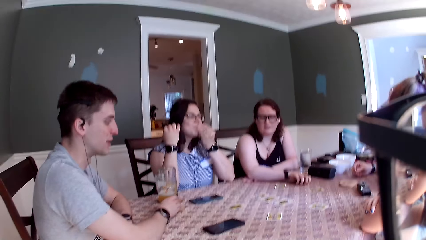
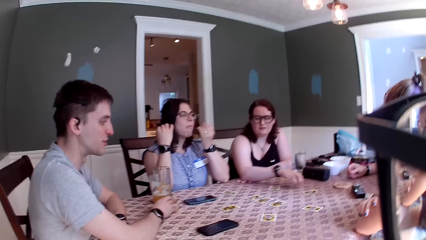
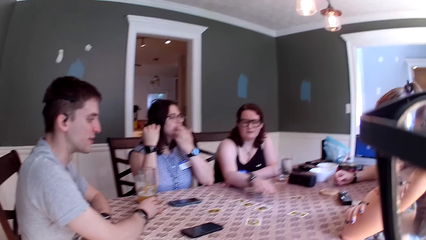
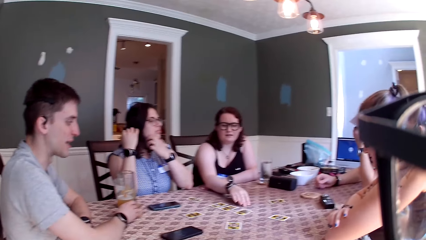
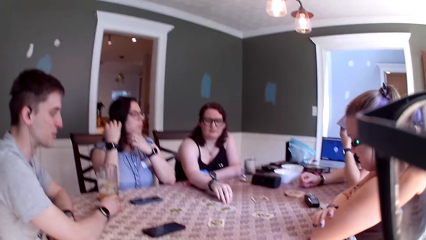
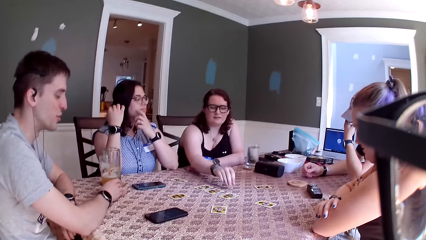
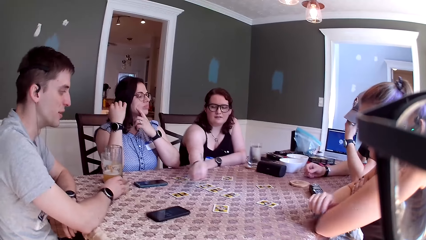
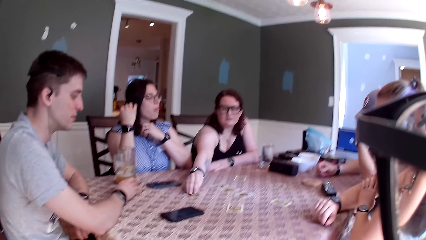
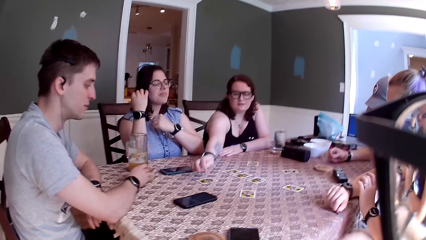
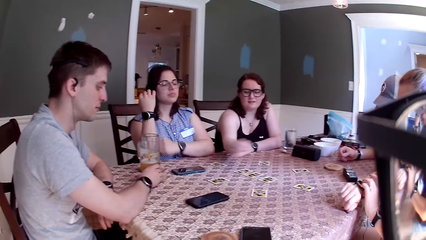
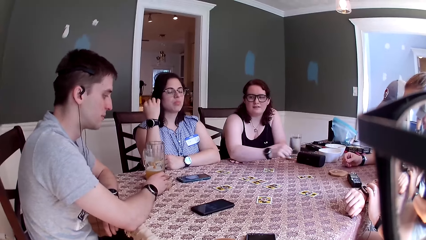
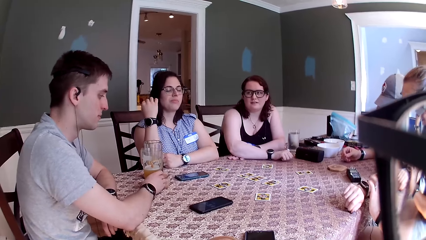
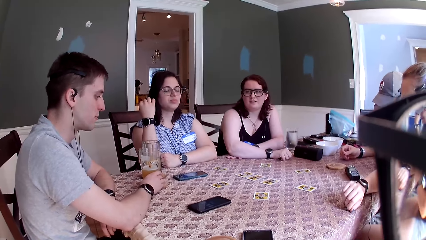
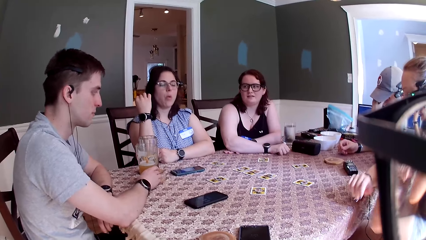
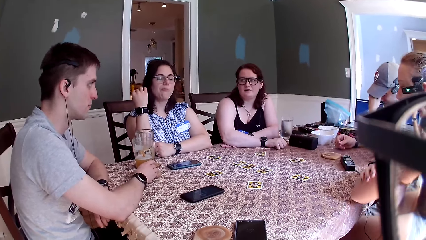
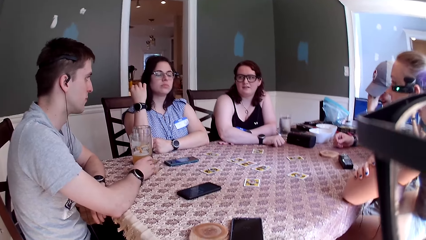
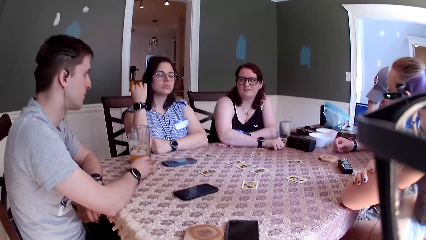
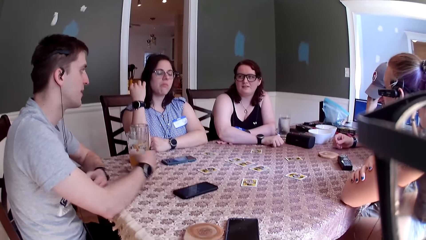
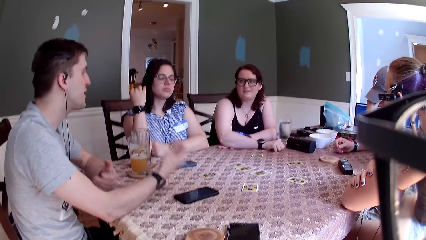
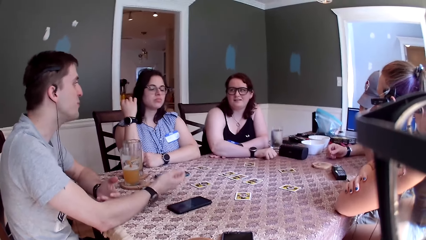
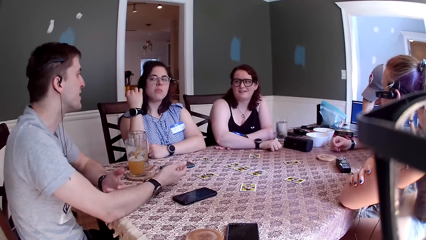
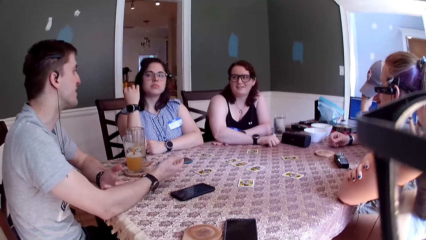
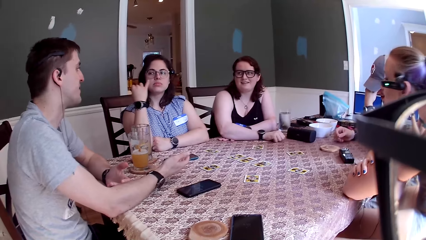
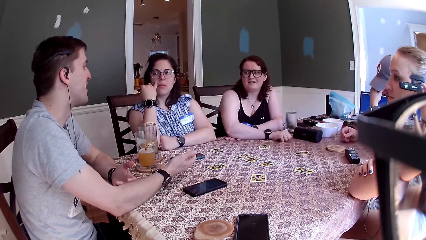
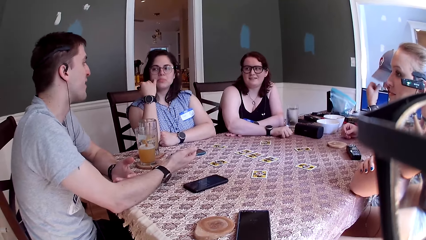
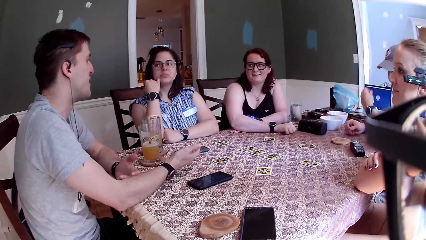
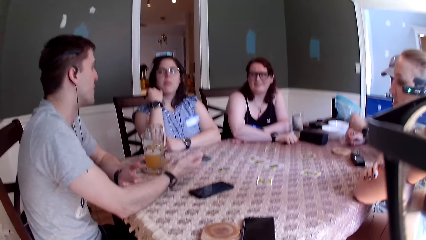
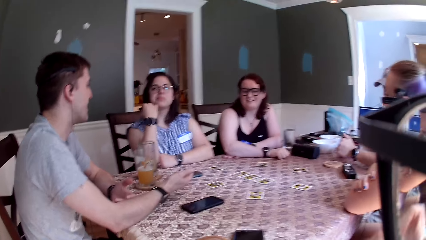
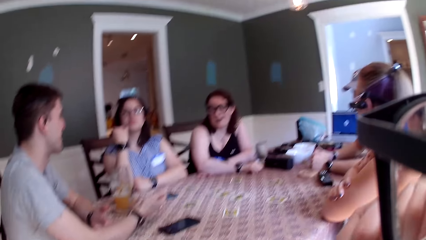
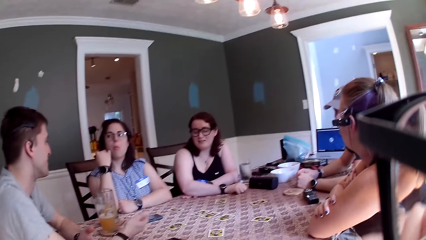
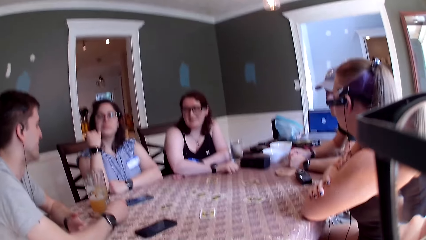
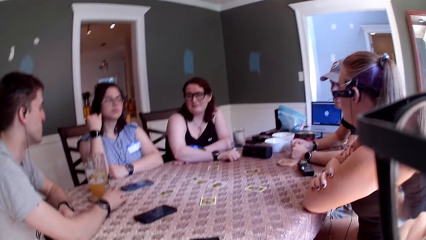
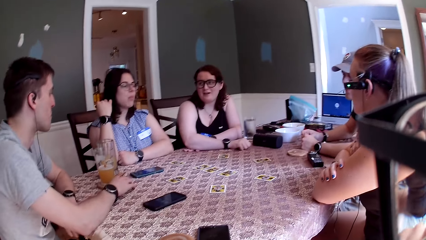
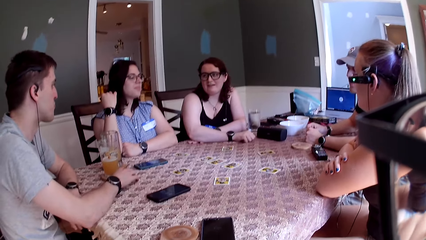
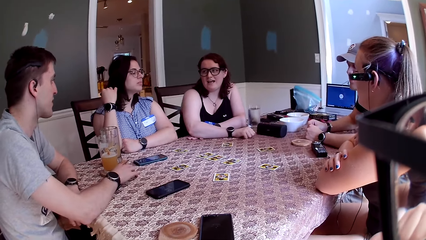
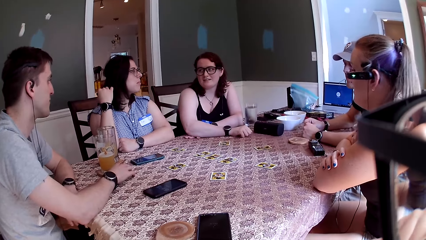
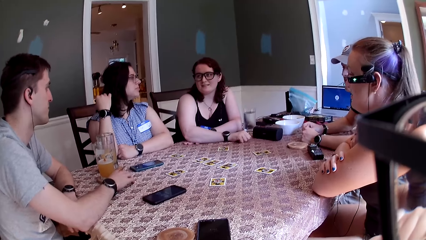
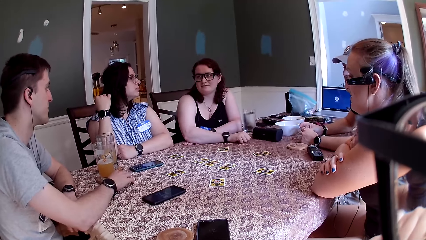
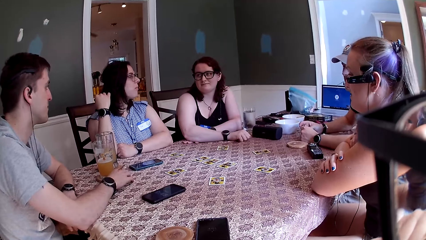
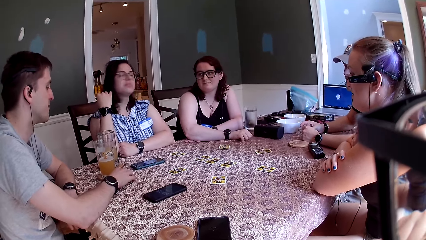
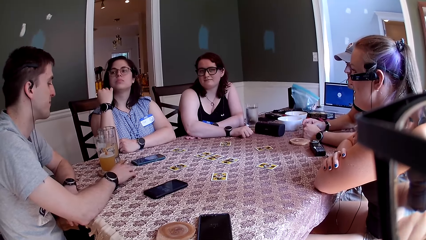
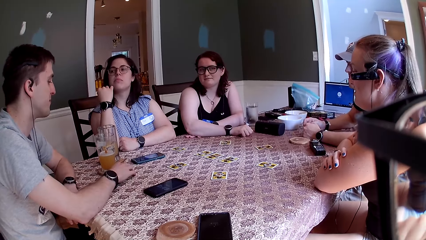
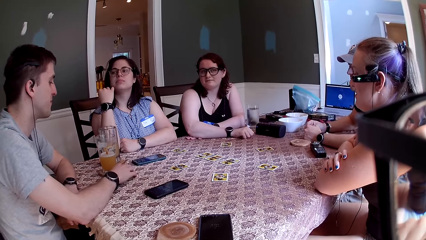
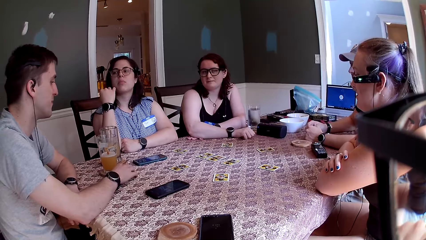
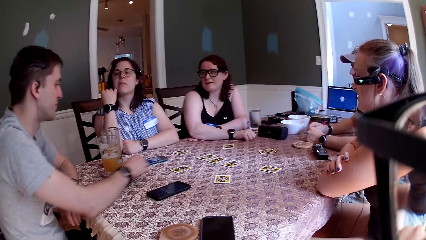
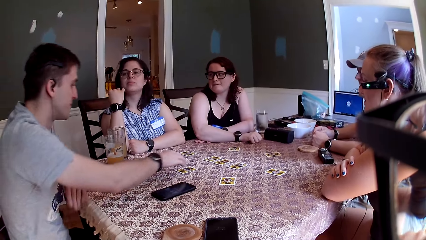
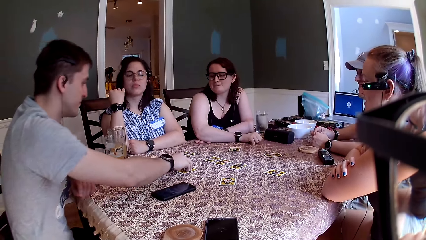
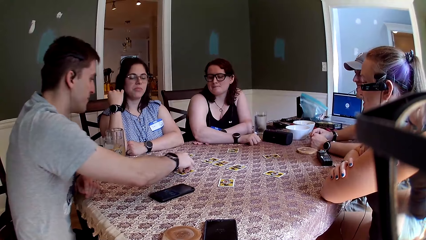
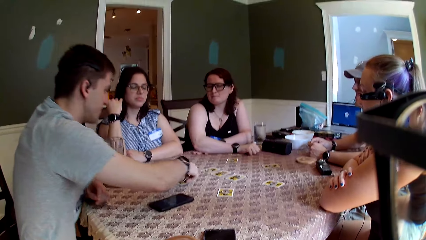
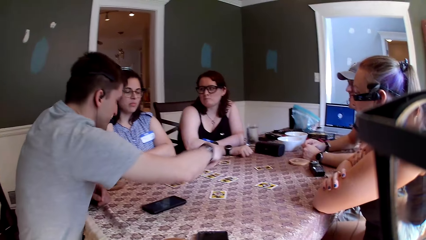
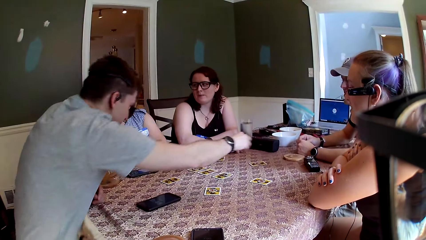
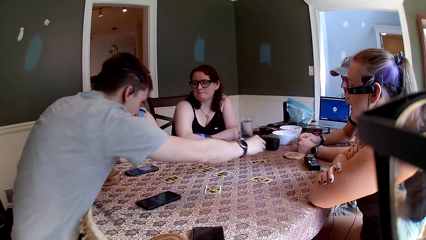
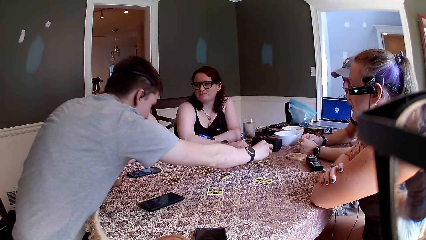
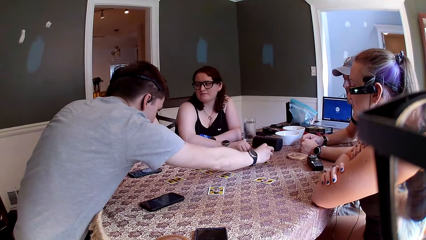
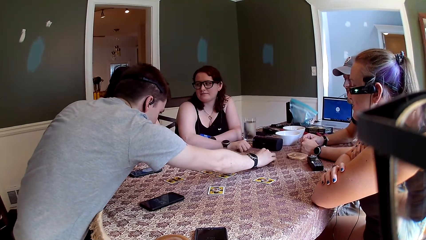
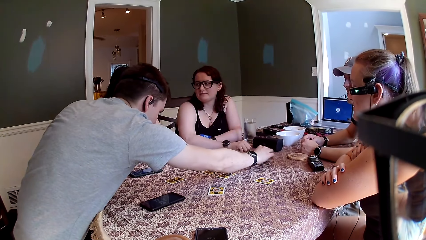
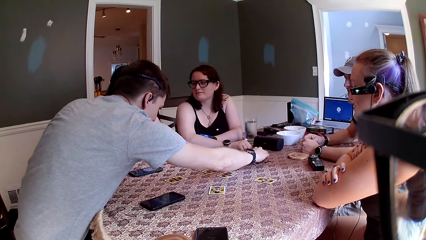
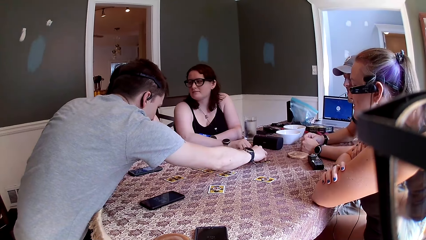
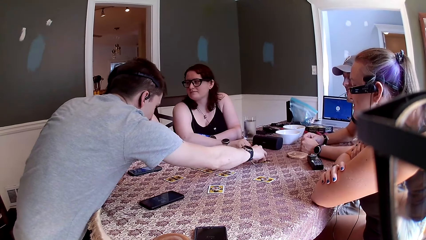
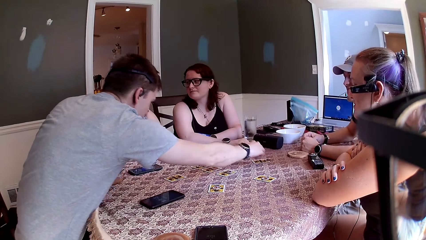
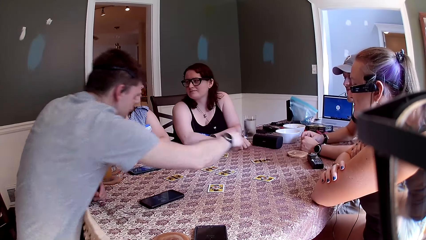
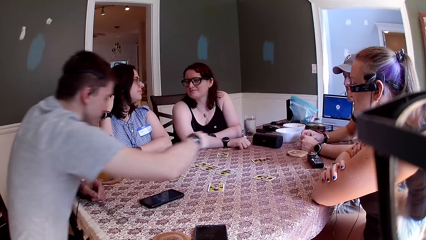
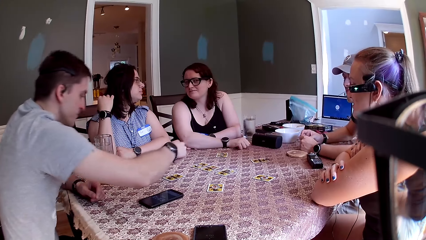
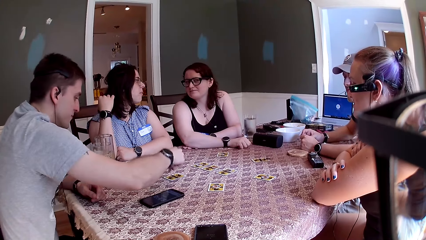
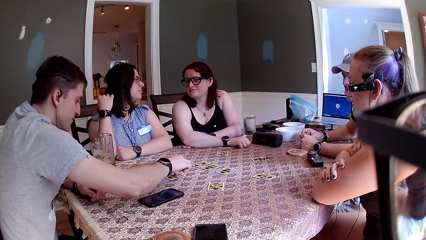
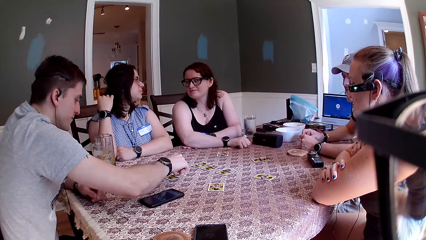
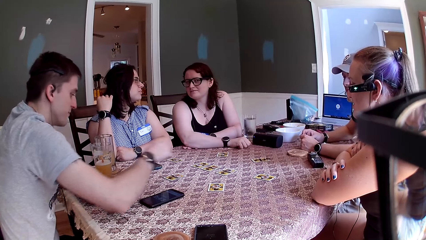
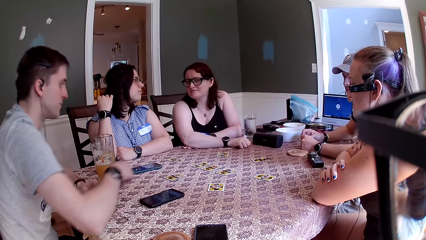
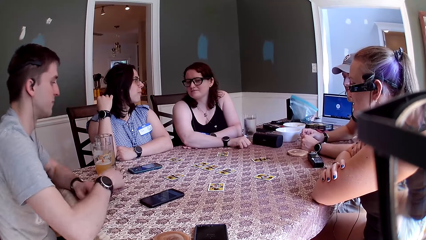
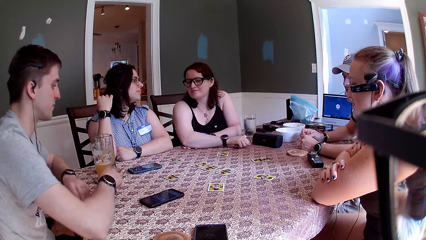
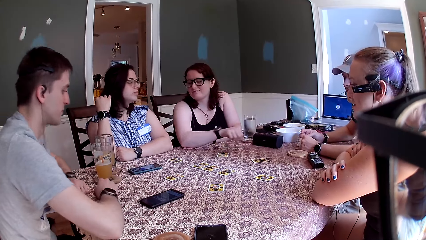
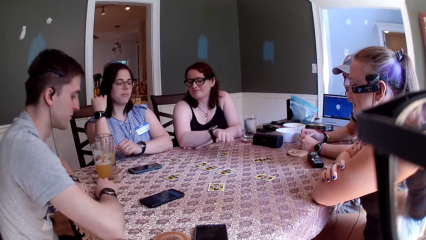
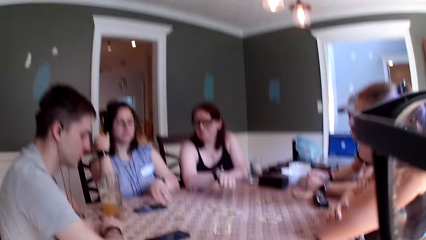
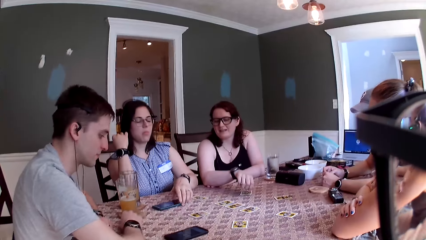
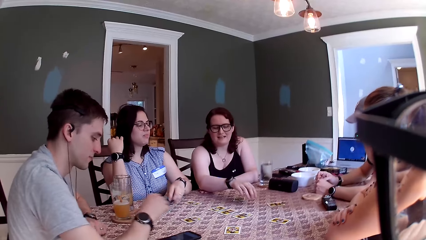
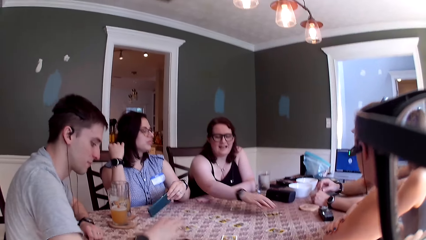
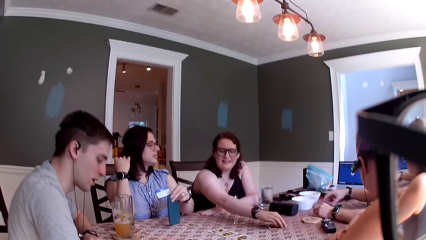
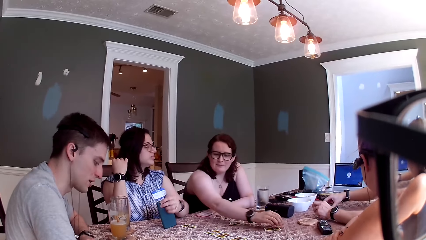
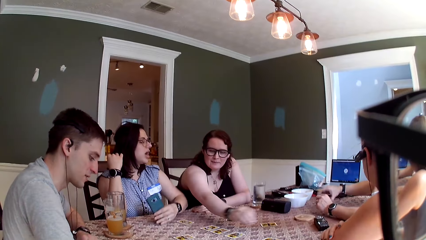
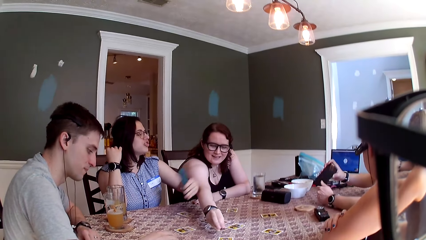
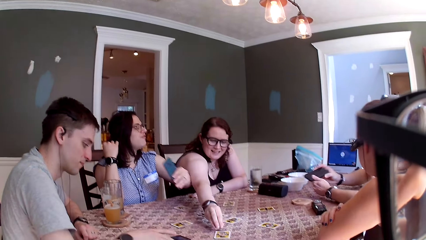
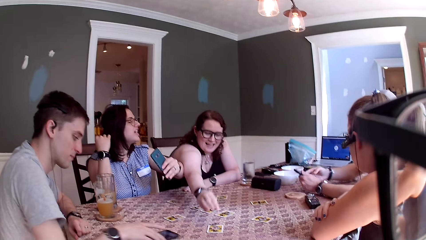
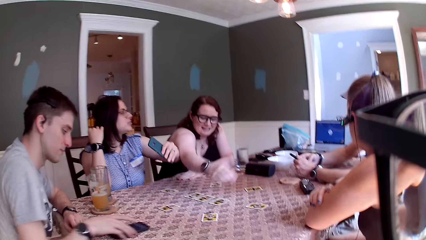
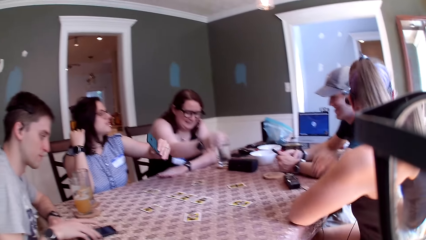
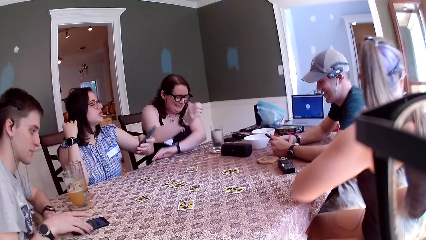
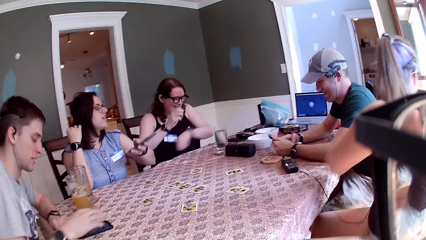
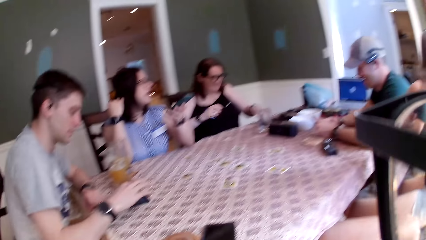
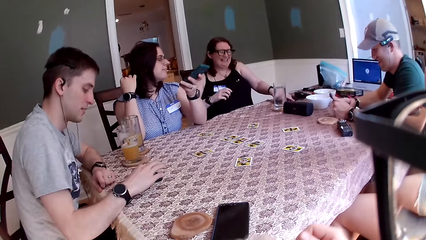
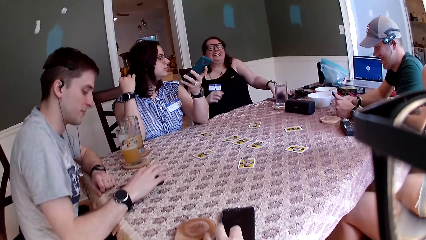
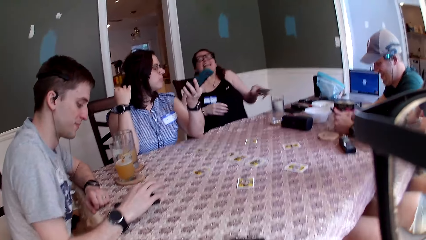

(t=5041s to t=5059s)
A man touches the mouth. A person picks something and places something on the table. A woman carries the chip with her right hand. The woman speaks to another man. The other man laughs. The other man carries the chip from the table with his right hand and drops the chip on the table. The other man carries the chip from the table with his right hand and drops the chip on the table. Another woman carries a phone from the table with her left hand. The first man carries a phone with his right hand. The first woman carries the chip from the table with her right hand. The other woman speaks to the first woman. The first woman drops the chip on the table. The other woman pushes the first woman with her elbow. The other man adjusts the phone with his right hand. The first man shouts. The first man uses his phone. The first woman carries her phone from the table with her left hand.
